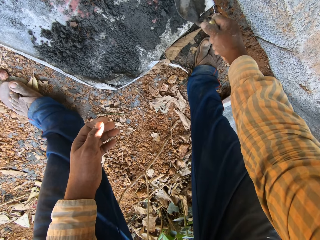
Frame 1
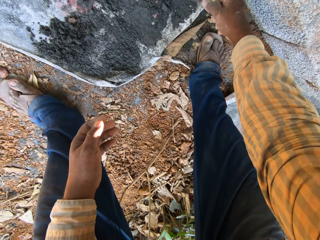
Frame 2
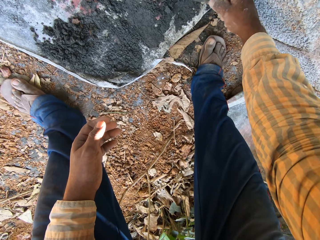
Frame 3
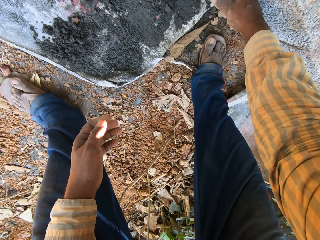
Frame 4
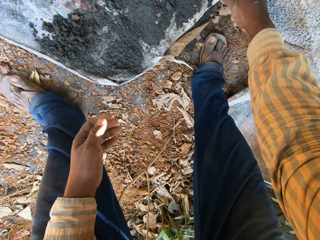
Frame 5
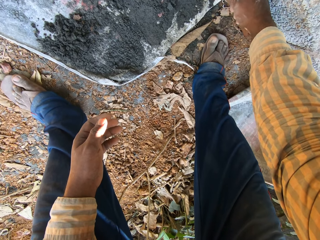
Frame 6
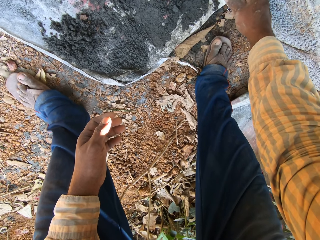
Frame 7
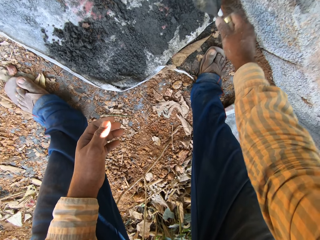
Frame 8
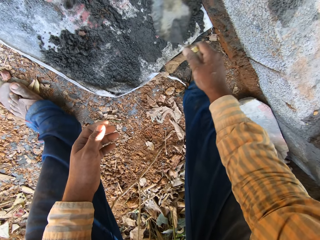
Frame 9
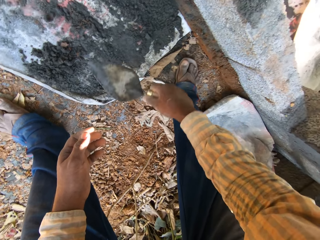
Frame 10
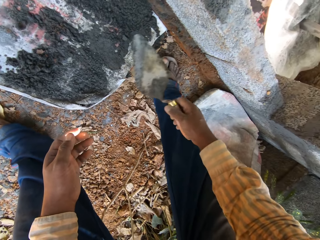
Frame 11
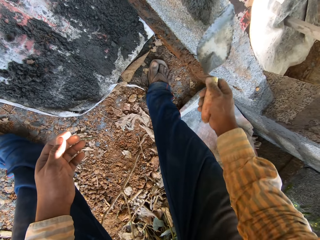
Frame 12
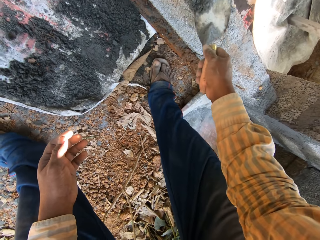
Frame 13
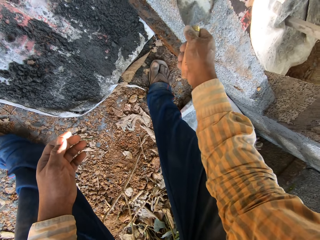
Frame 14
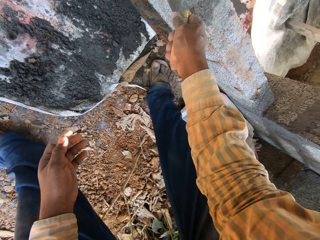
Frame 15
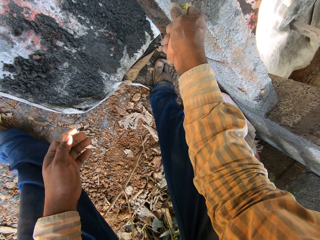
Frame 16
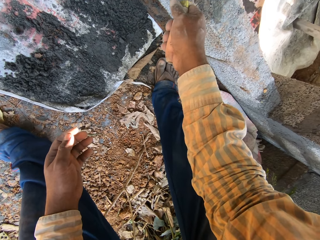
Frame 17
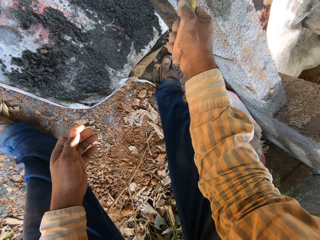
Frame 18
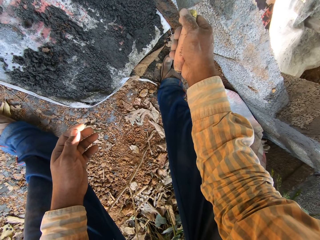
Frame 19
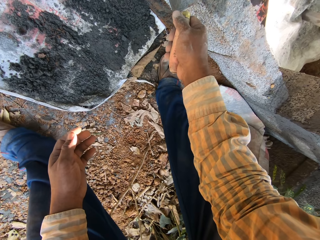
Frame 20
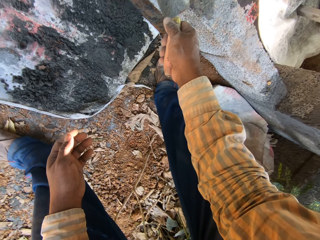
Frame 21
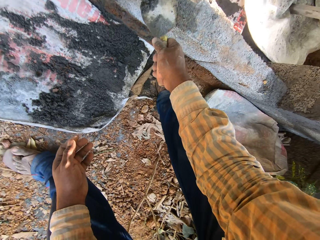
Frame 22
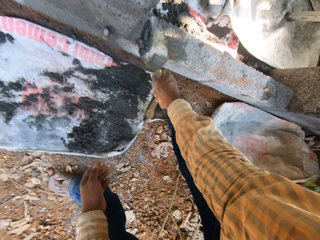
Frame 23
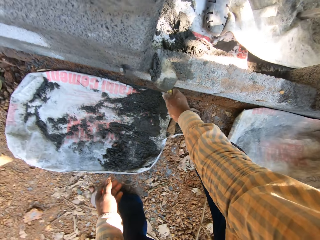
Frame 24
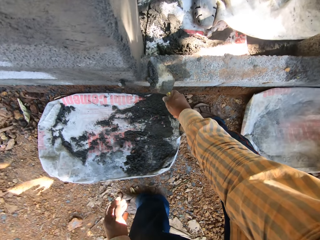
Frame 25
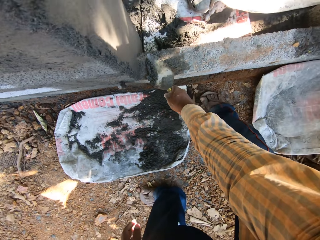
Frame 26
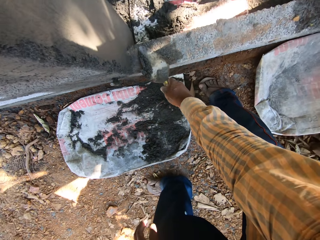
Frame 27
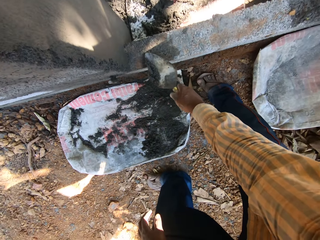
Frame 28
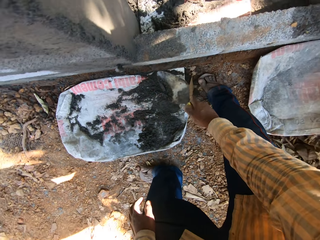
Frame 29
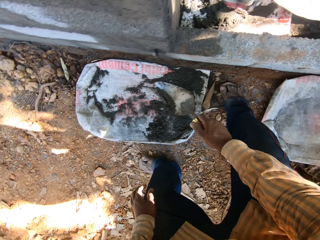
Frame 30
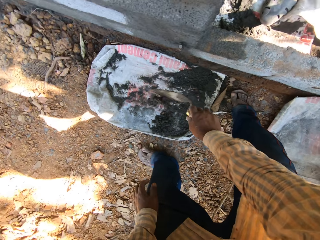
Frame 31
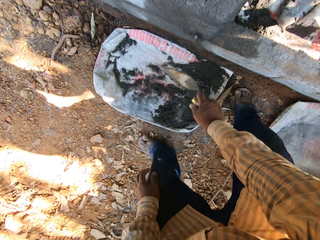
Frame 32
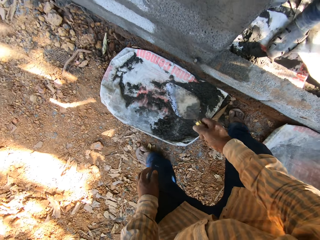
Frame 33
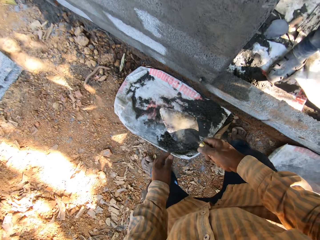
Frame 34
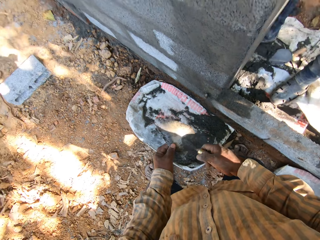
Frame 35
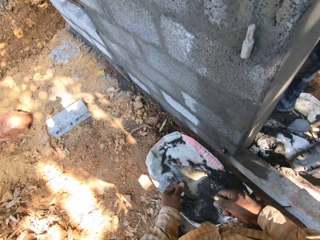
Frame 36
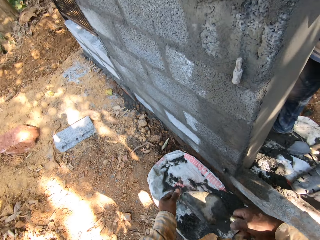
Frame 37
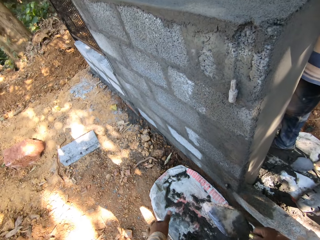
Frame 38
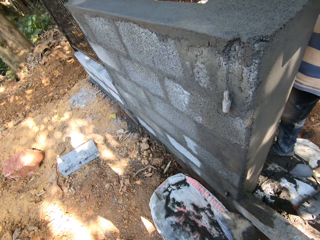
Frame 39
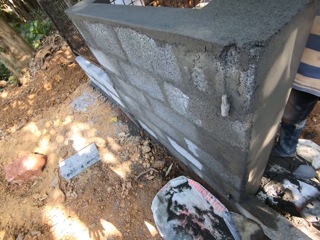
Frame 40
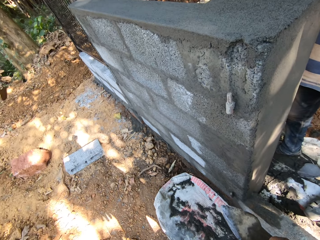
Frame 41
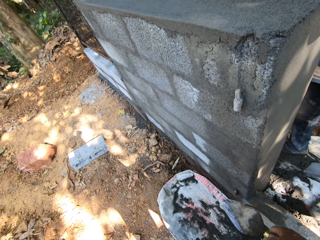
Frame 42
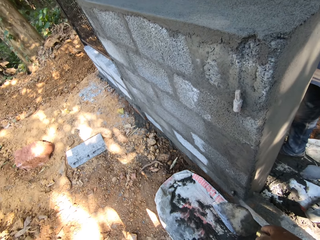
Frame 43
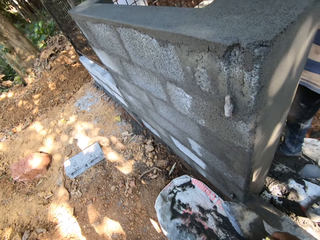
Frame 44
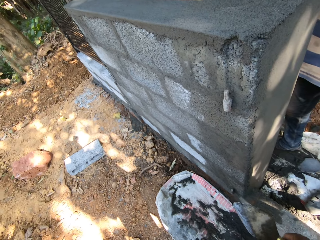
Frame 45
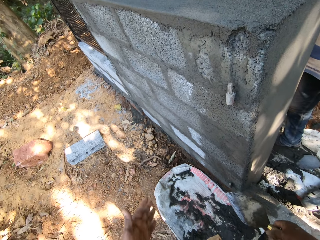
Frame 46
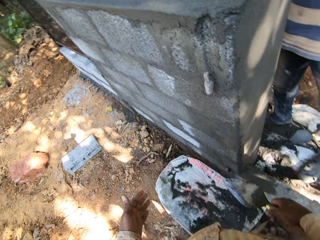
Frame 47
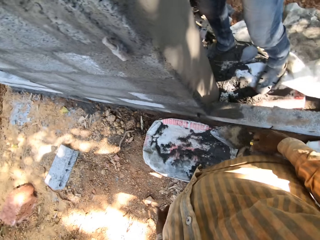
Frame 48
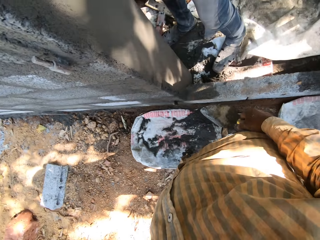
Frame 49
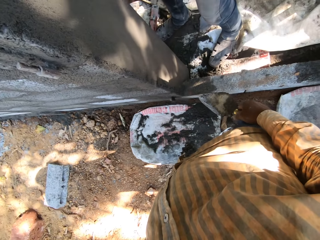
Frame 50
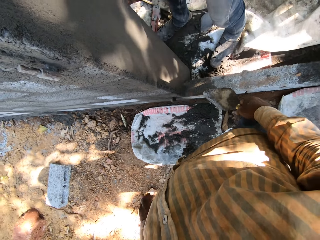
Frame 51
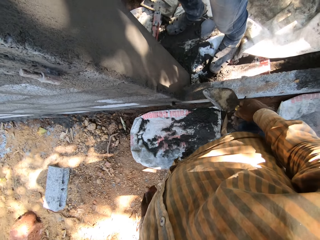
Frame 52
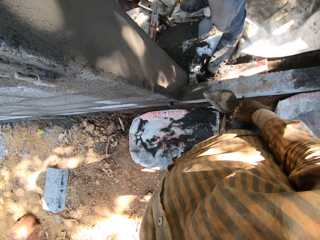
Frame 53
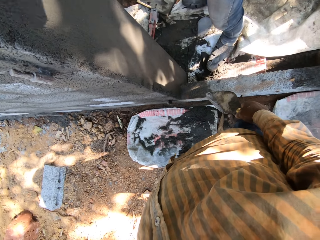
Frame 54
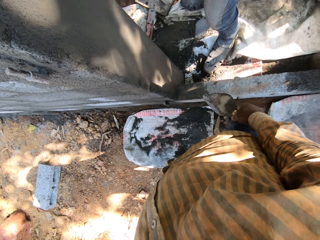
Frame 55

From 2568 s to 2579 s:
The camera wearer scrapes some concrete from the wall with the trowel in his right hand. He pours the concrete in the trowel in his right hand onto the sack on the ground. He cleans the edge of the trowel in his right hand with his left hand. He wipes his left hand on his leg.

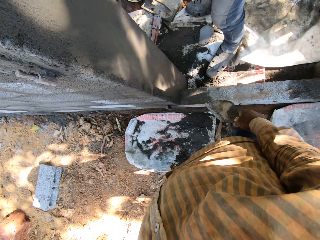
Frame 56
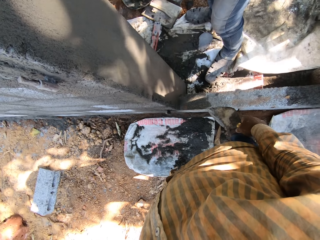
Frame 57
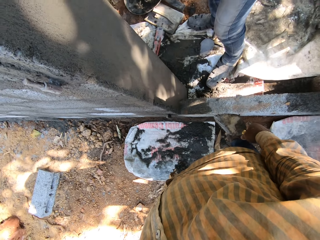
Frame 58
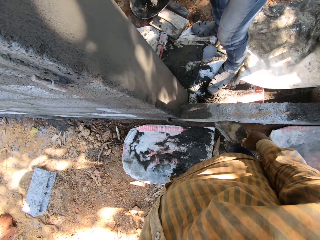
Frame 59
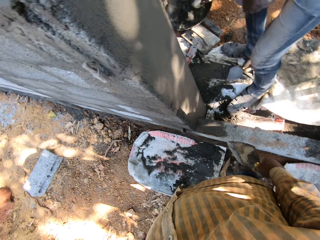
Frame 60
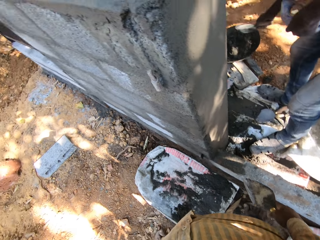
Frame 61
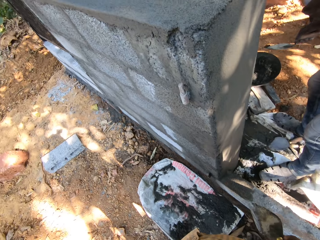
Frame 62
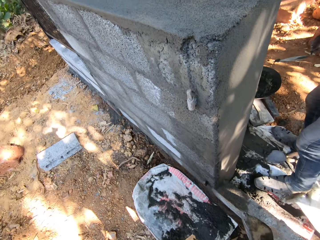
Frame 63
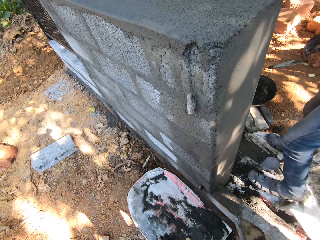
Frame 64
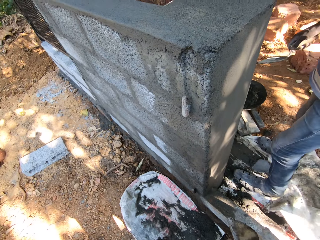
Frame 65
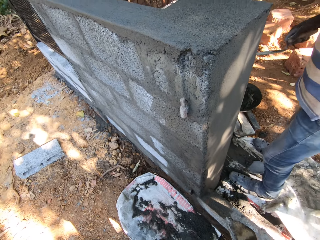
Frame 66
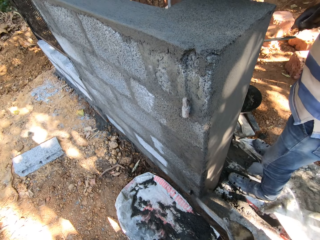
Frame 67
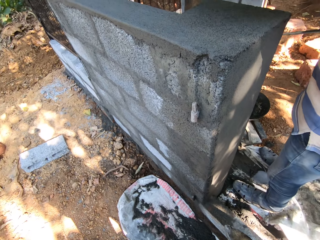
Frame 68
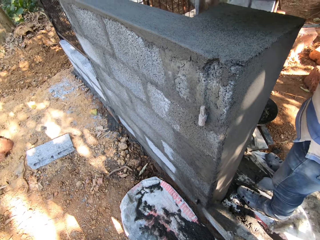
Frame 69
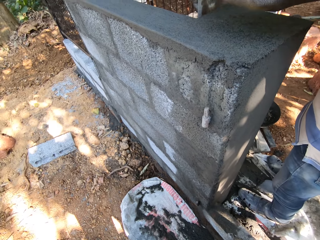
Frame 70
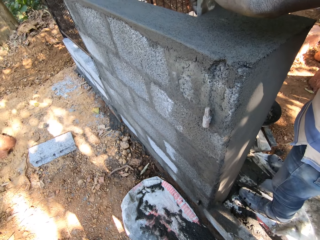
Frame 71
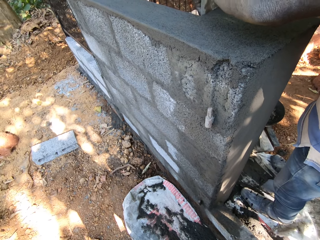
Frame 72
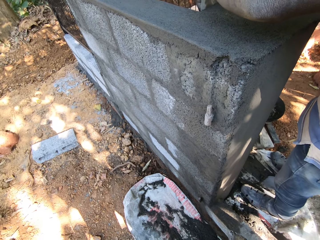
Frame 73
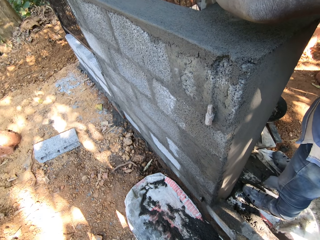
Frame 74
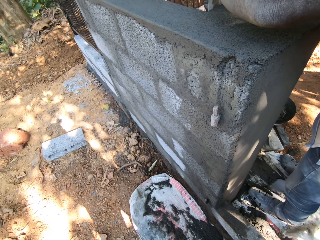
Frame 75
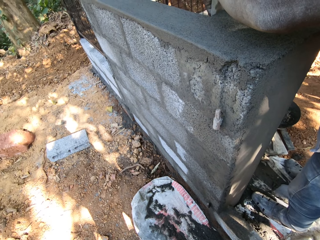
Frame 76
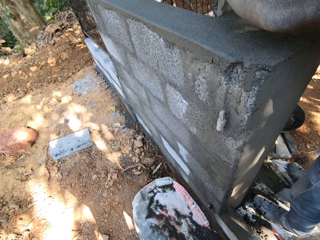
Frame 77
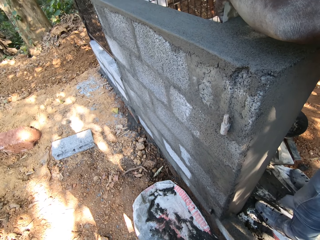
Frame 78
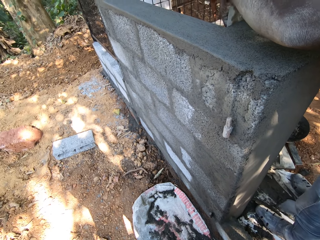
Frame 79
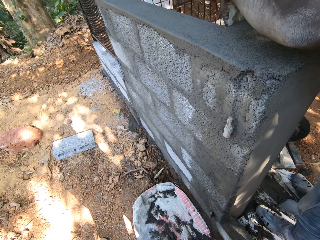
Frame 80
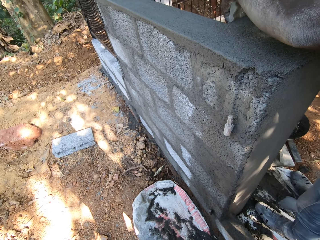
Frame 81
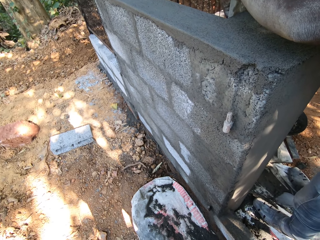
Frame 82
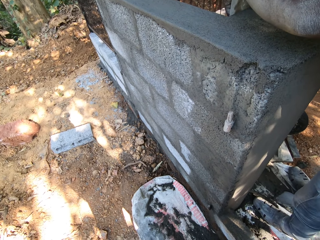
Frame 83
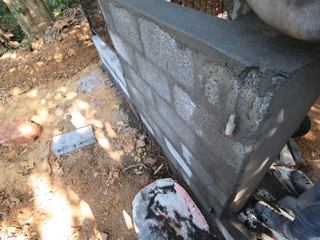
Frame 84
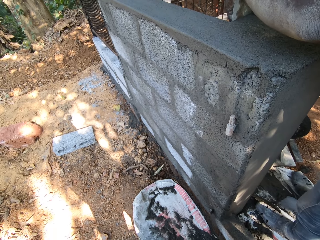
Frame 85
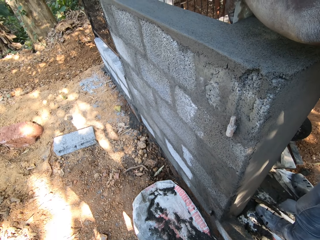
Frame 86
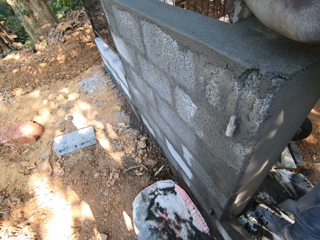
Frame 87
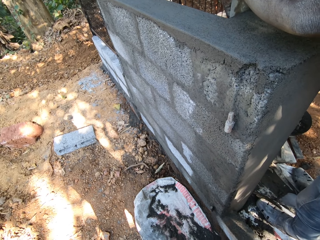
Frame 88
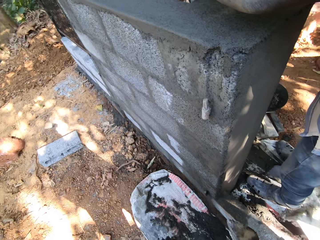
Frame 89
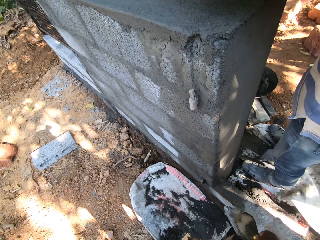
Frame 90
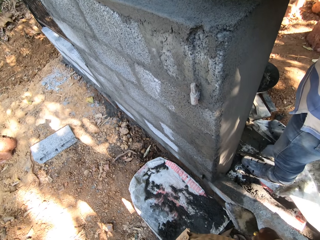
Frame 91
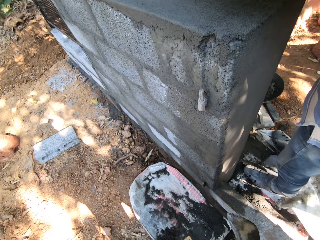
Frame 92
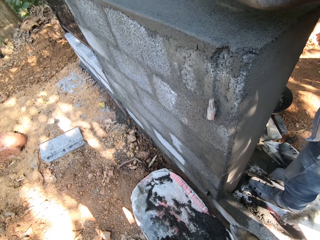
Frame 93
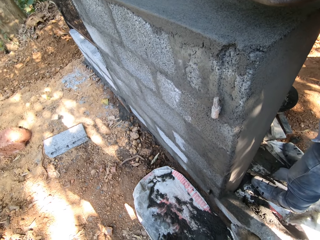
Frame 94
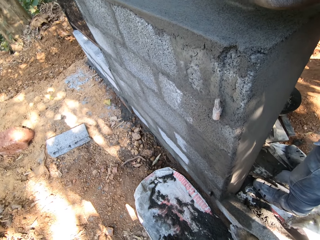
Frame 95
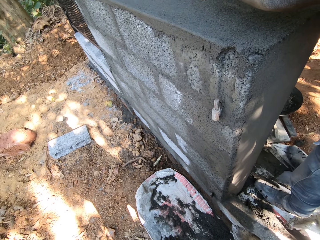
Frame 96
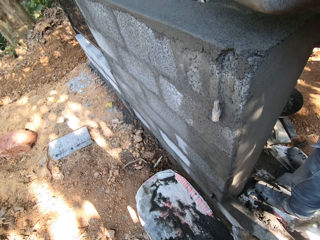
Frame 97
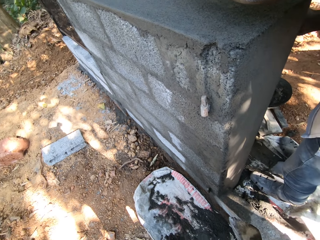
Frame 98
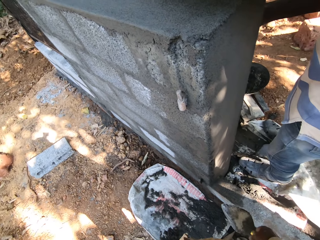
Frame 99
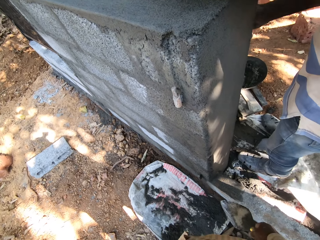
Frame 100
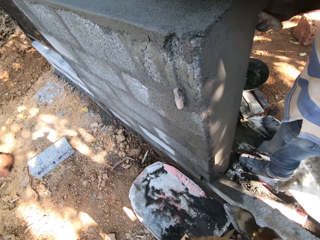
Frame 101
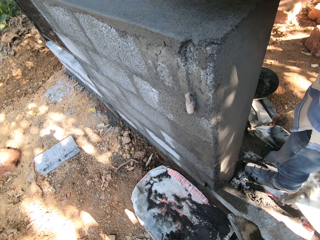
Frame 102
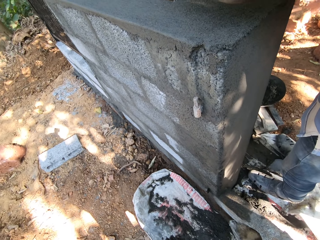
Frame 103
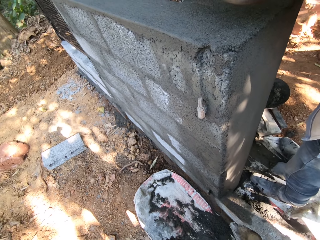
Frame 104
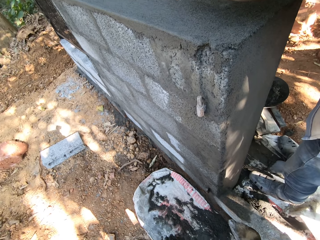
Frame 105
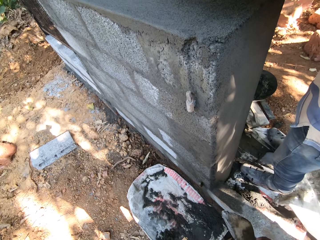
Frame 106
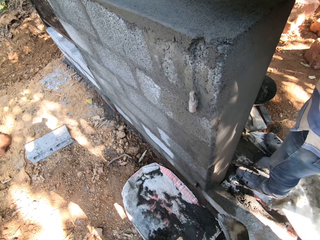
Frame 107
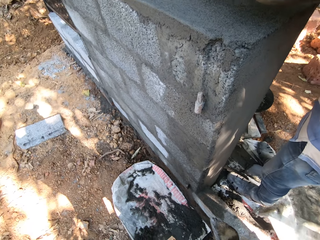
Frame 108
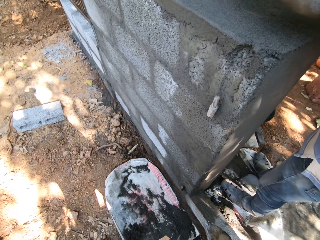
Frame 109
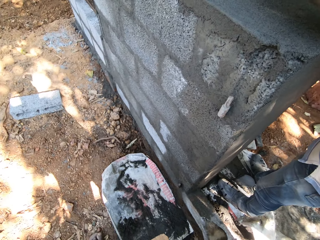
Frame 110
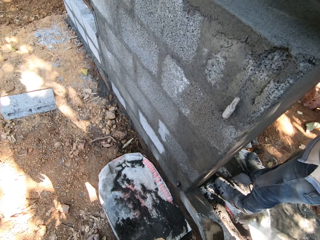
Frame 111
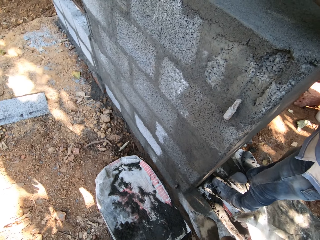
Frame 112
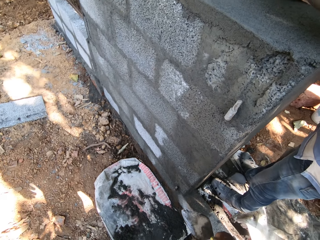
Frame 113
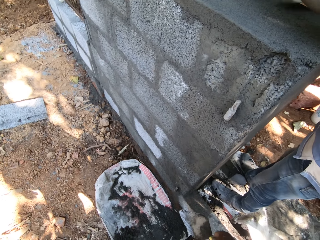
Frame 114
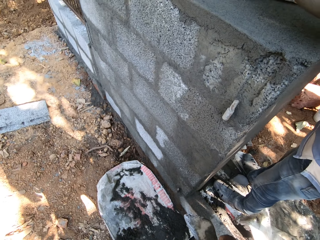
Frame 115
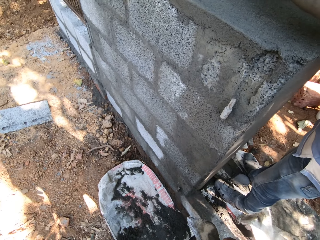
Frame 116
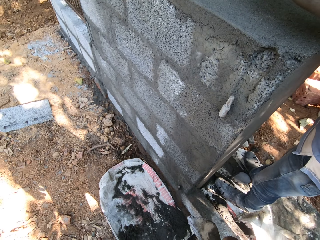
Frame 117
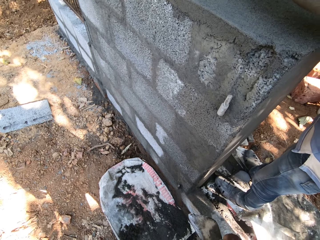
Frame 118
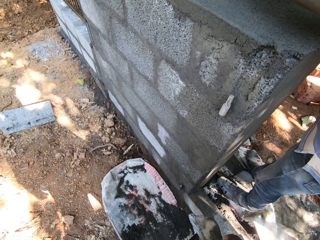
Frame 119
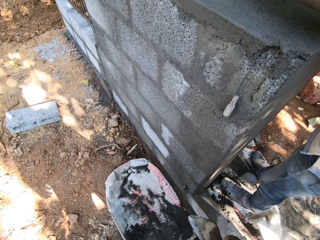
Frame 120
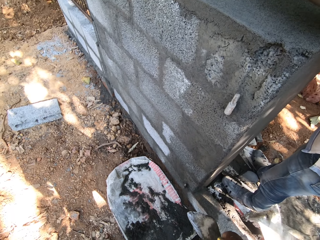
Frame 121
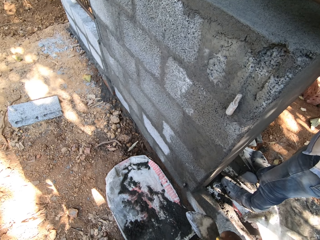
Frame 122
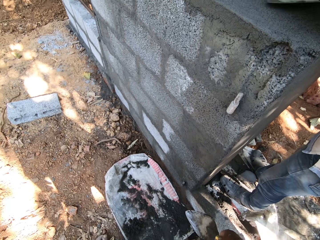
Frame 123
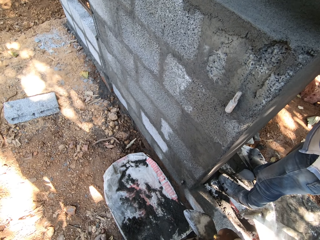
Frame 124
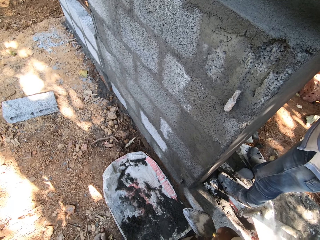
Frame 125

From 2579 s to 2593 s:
The man scoops concrete from a pan on the ground with the trowel in his right hand and holds the finishing trowel in his left hand against the wall.
